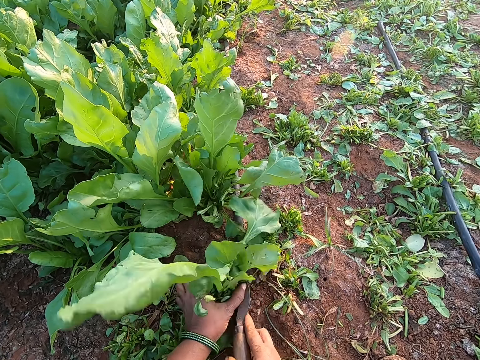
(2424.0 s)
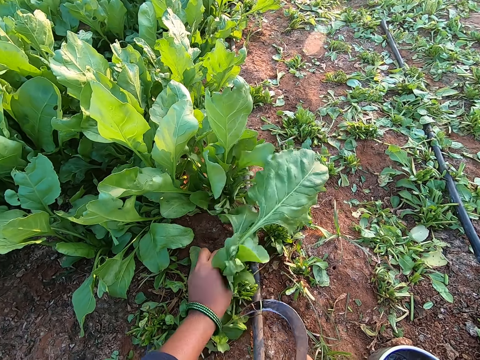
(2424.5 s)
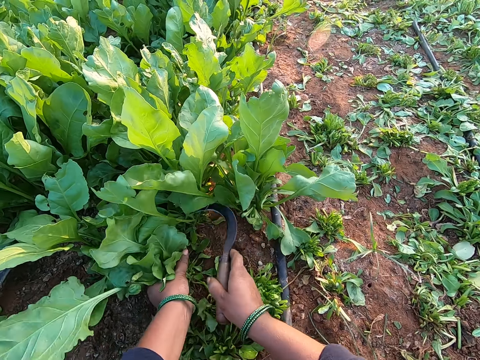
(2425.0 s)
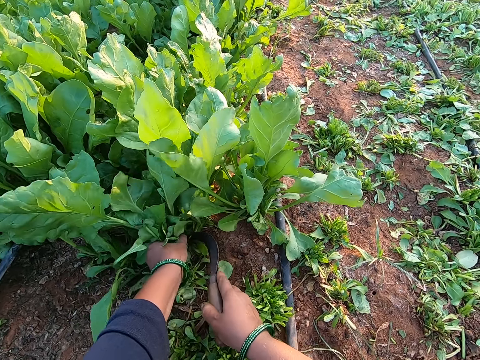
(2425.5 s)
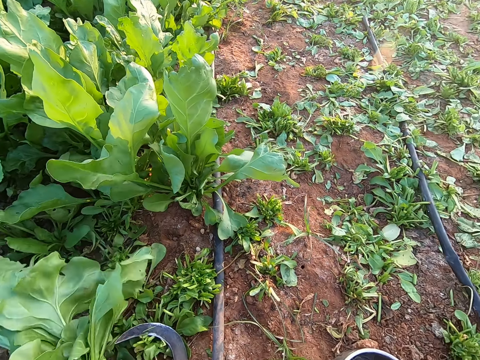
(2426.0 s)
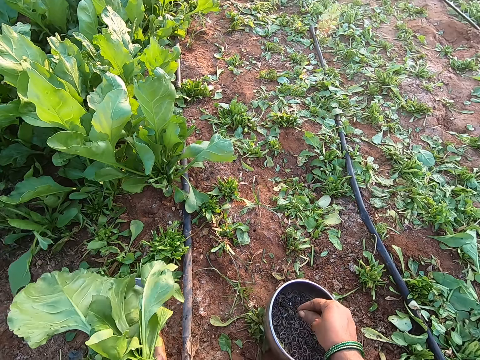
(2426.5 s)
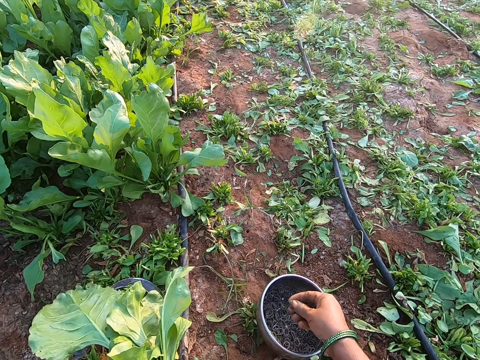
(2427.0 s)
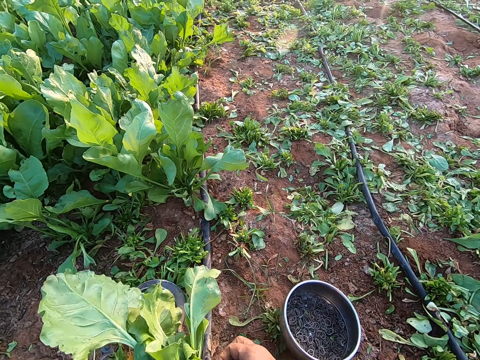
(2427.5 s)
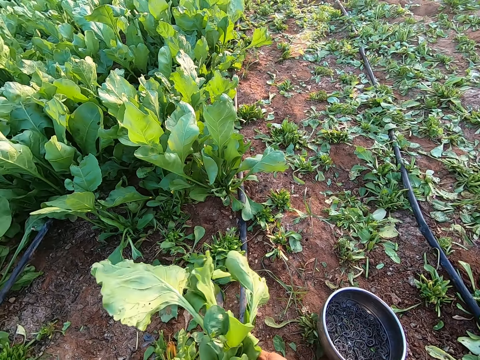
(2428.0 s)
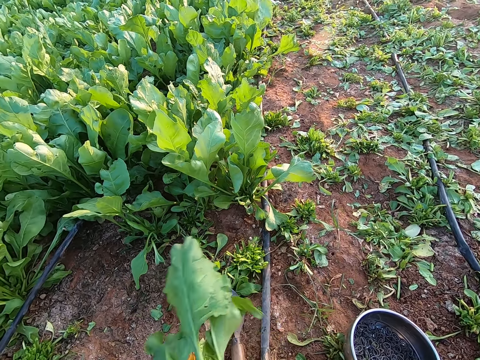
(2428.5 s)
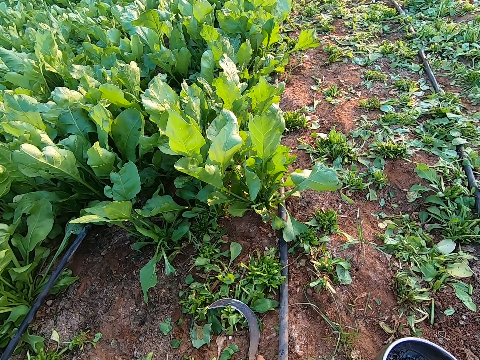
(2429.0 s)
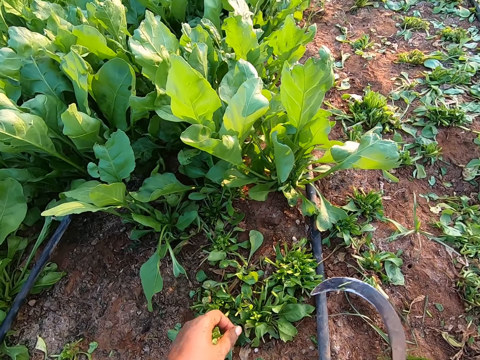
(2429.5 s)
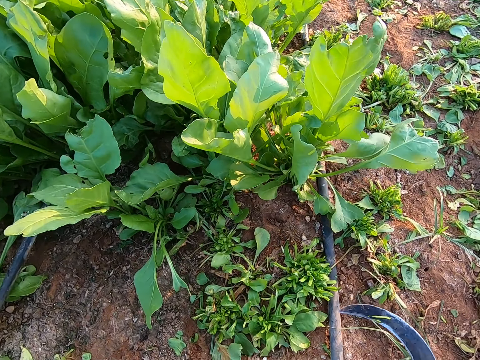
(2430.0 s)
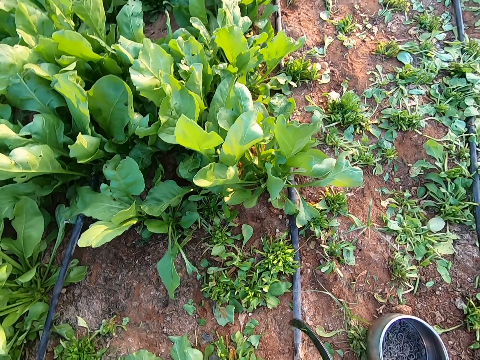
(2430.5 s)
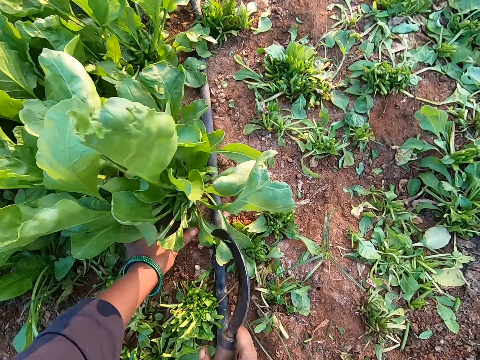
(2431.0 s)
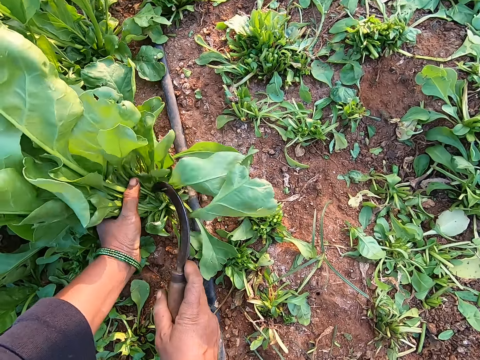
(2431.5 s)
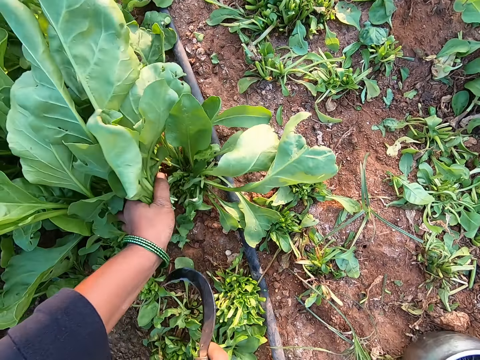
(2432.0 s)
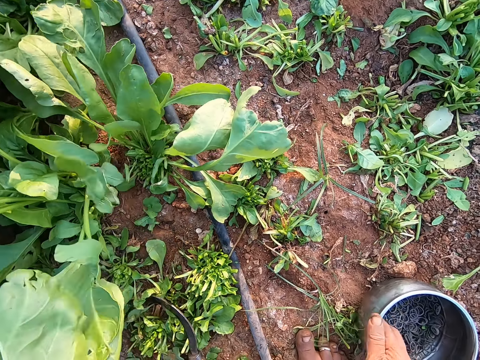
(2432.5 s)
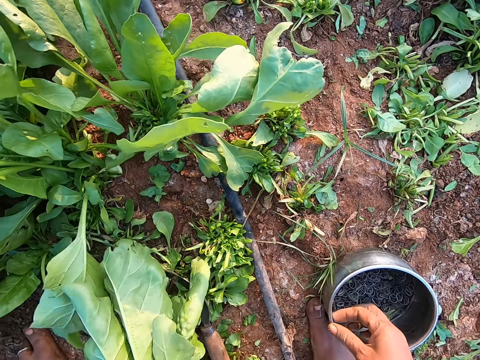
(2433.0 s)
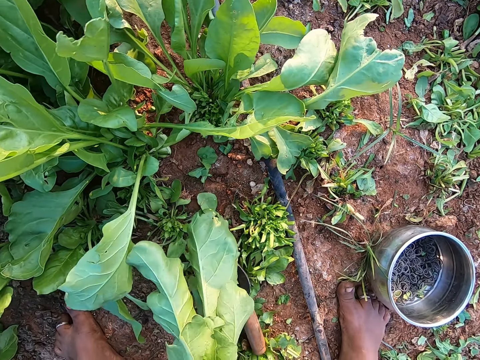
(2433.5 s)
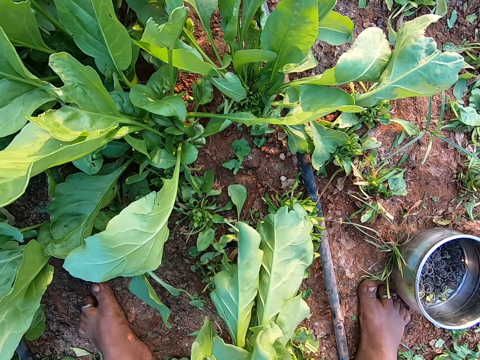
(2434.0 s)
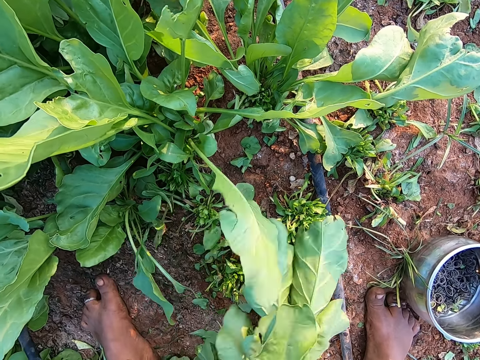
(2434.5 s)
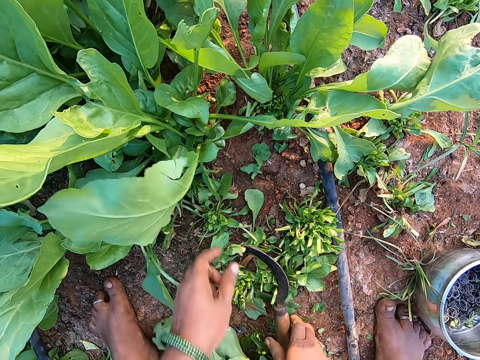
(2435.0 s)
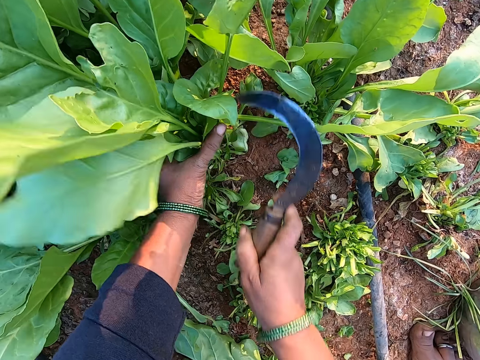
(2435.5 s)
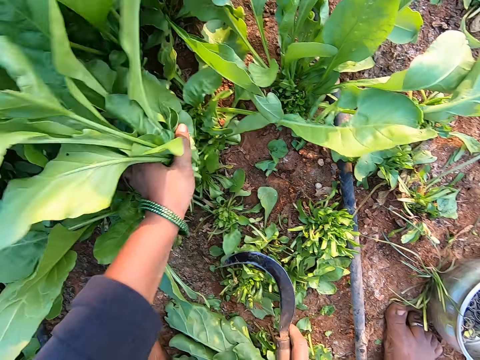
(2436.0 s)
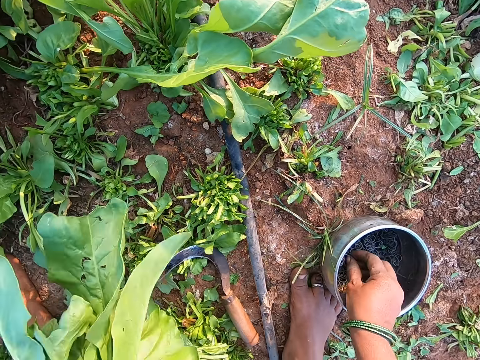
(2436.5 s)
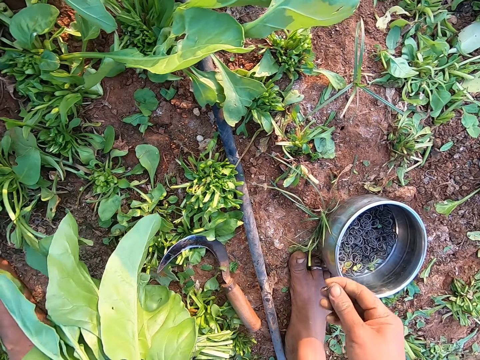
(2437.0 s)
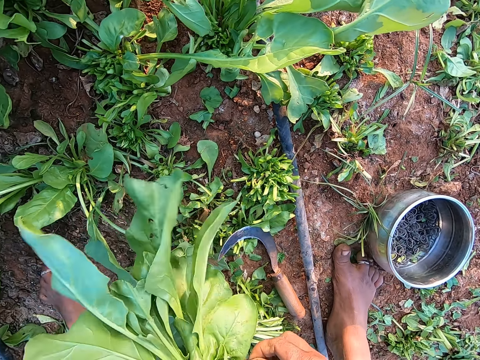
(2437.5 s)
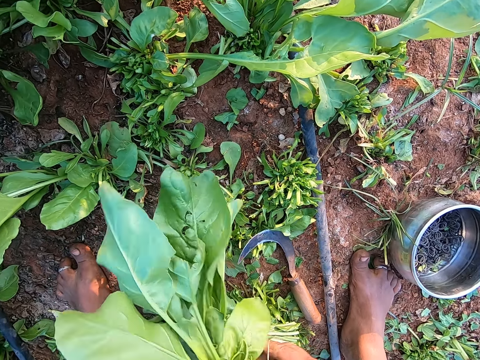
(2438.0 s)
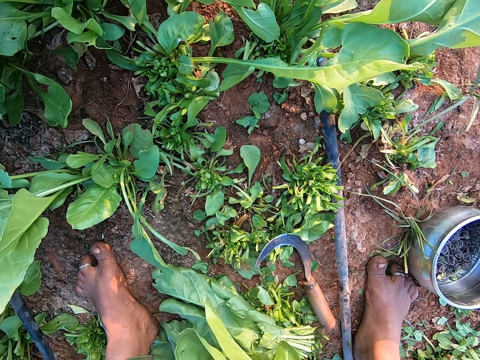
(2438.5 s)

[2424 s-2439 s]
The camera wearer cuts the lettuce plant or kale with the sickle in her right hand. She holds a lettuce plant with her left hand. She cuts the lettuce plant with the sickle in her right hand. She drops the sickle in her right hand on the ground. She picks a band from the bowl with her right hand. She holds the band with both hands. She binds the lettuce plant with the band in her right hand. She drops the lettuce plant in her right hand on the ground. She picks the sickle from the ground with her right hand. She holds a lettuce plant with her left hand. She cuts the lettuce plant with the sickle in her right hand. She drops the sickle in her right hand on the ground. She picks a band from the bowl with her right hand and moves the bowl of bands on the ground with her right hand. She ties the kale. She drops the lettuce plant in her right hand on the ground. She picks the sickle from the ground with her right hand. She holds a lettuce plant with her left hand. She cuts the lettuce plant with the sickle in her right hand. She drops the sickle in her right hand on the ground. She picks a band from the bowl with her right hand. She binds the lettuce plant with the band in her right hand. She drops the lettuce plant in her right hand on the ground.

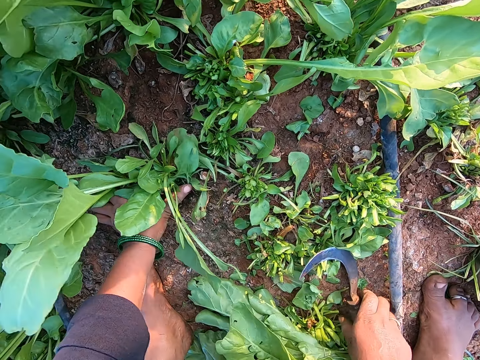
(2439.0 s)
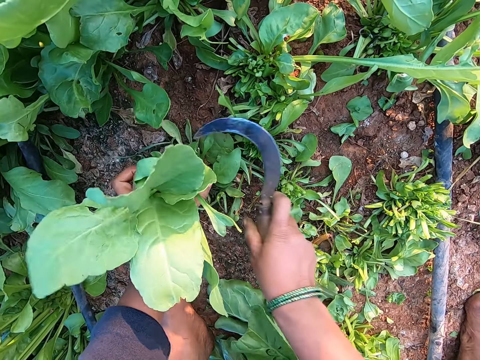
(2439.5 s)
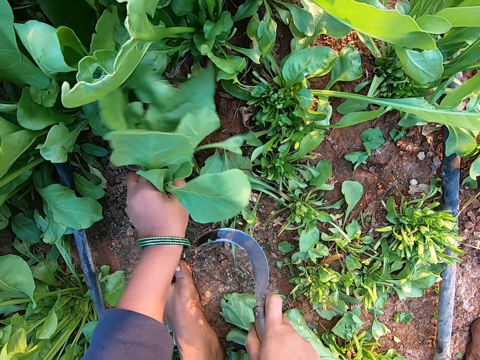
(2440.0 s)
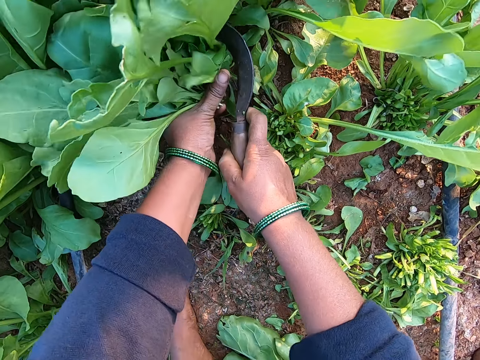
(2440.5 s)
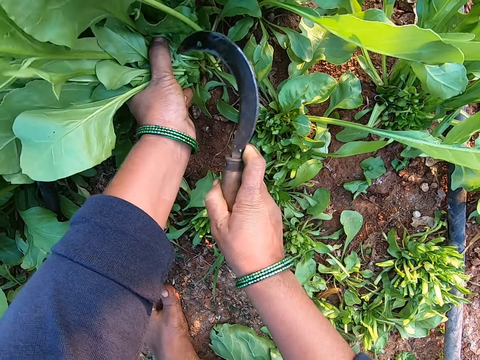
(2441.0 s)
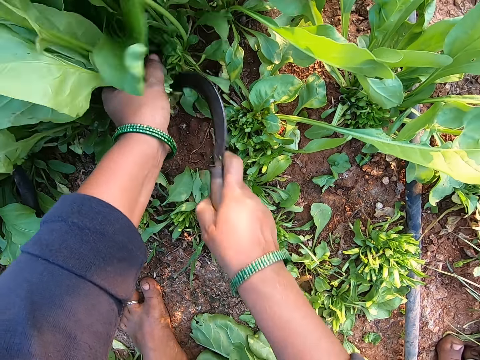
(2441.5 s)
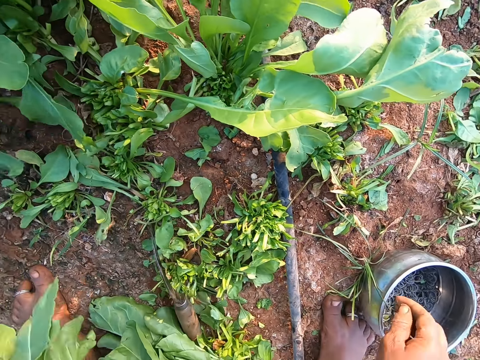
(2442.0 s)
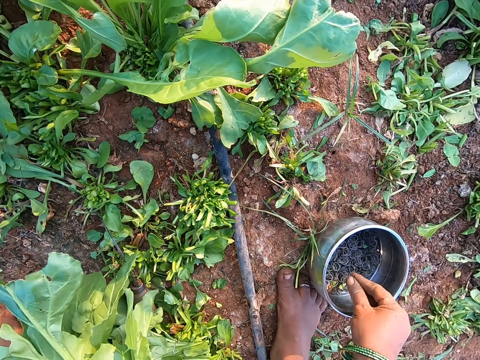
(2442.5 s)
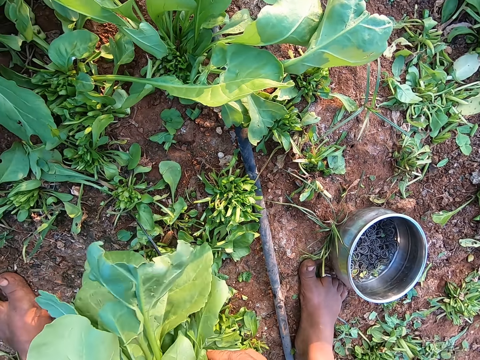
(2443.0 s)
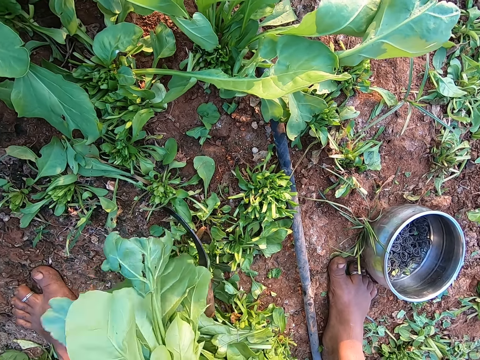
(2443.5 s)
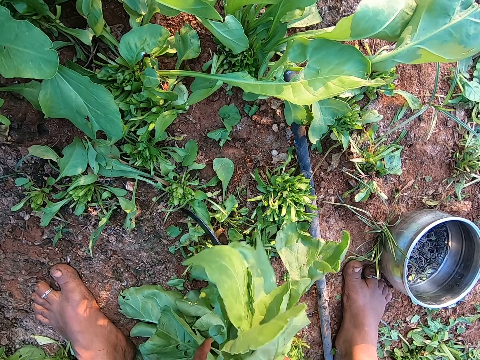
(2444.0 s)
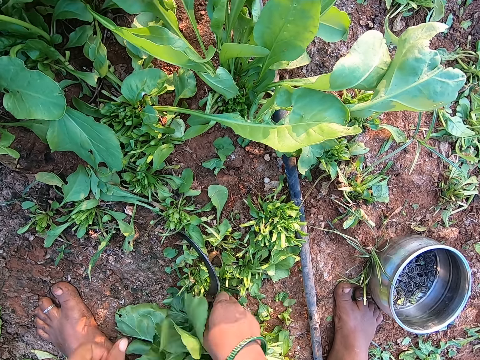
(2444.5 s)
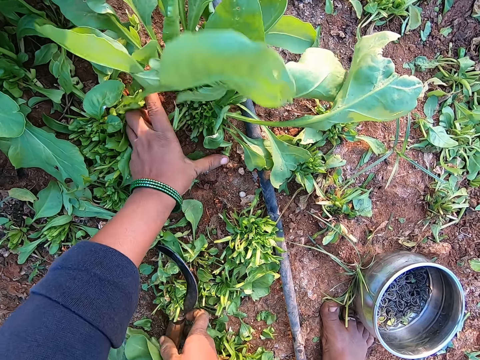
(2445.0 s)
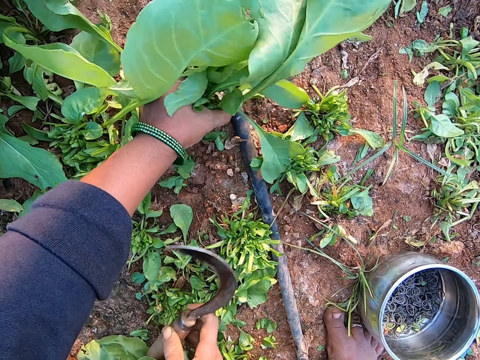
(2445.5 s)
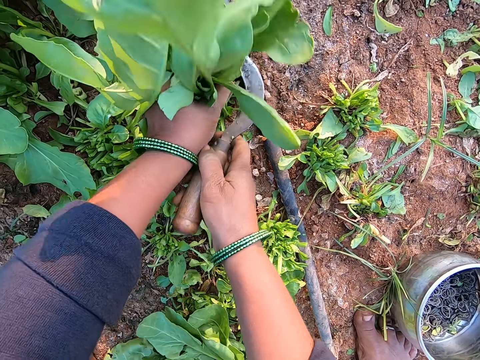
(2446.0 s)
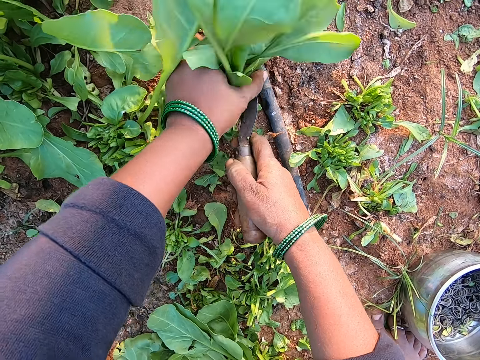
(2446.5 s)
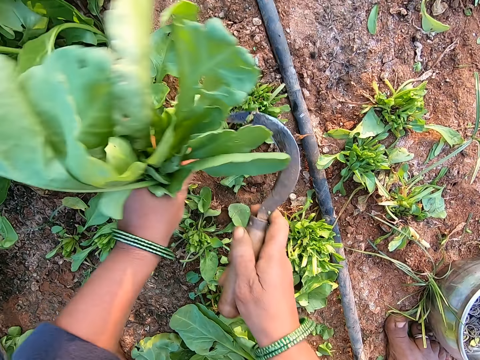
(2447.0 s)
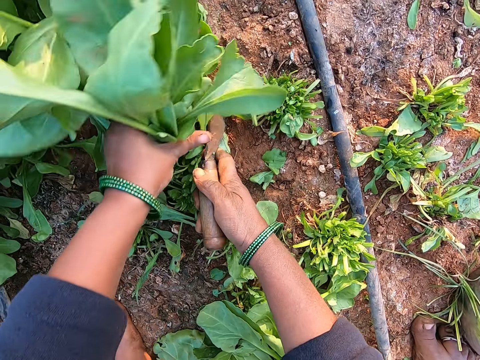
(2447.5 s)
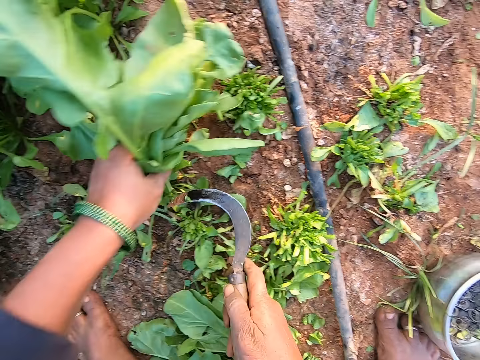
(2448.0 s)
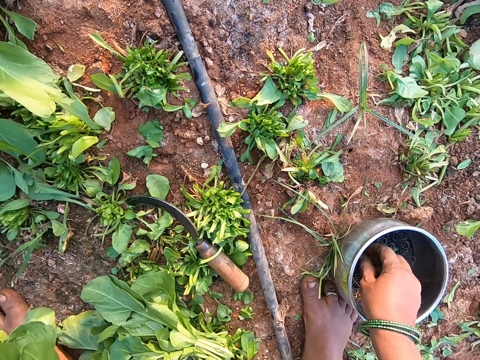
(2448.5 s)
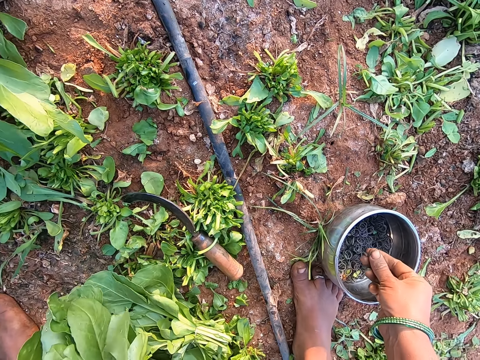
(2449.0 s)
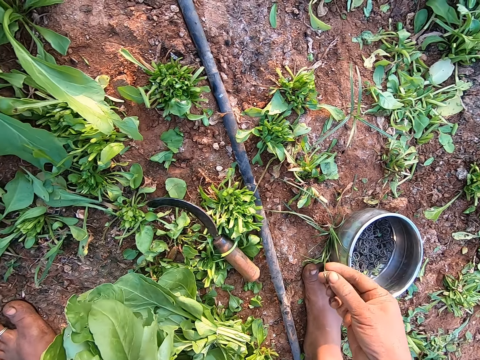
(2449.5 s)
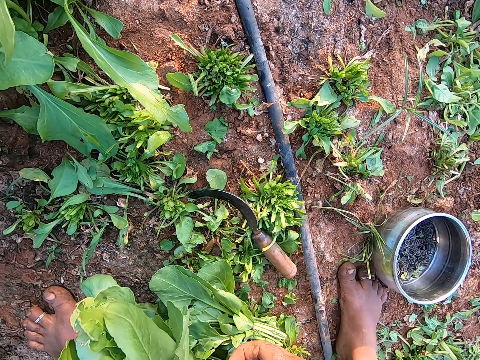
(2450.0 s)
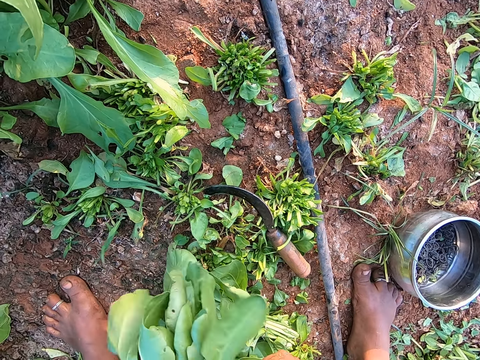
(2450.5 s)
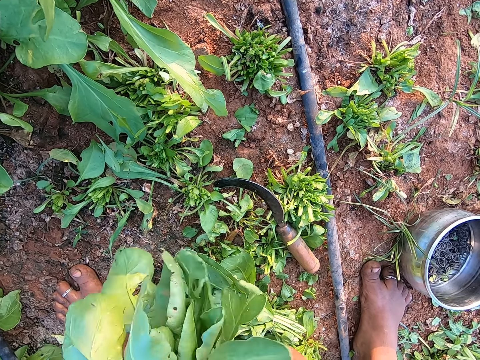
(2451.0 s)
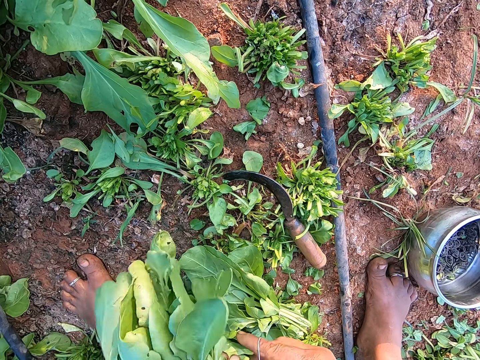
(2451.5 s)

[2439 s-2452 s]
The camera wearer ties the kale. She holds a lettuce plant with her left hand and picks the sickle or shear from the ground with her right hand. She cuts the lettuce plant with the sickle in her right hand. She holds a lettuce plant with her left hand. She cuts the lettuce plant with the sickle in her right hand. She drops the sickle in her right hand on the ground. She picks a band from the bowl with her right hand. She holds the band with both hands. She binds the lettuce plant with the band in her right hand. She drops the lettuce plant in her right hand on the ground. She picks the shear. She cuts a bunch of collard green leaves in her left hand with the sickle in her right hand. She does so again. She drops the sickle in her right hand on the ground. She picks a rubber band from the container on the ground with her right hand. She puts the rubber band in her right hand around the collard green leaves in her left hand.
